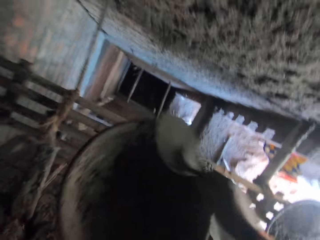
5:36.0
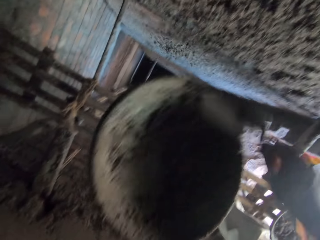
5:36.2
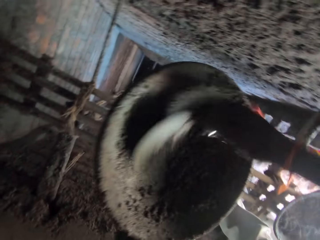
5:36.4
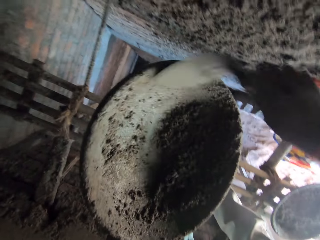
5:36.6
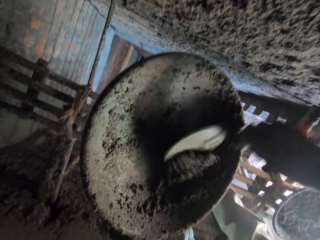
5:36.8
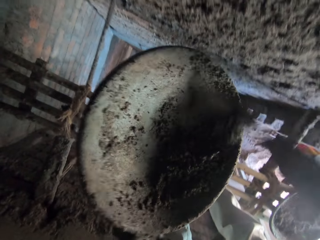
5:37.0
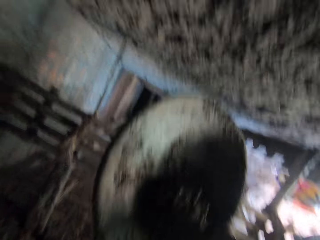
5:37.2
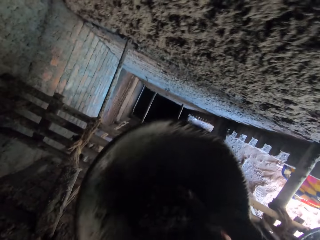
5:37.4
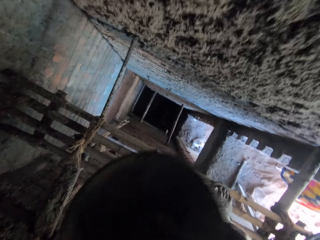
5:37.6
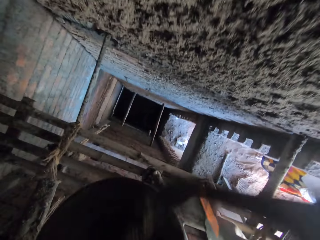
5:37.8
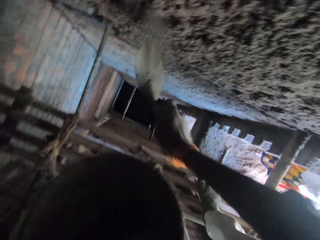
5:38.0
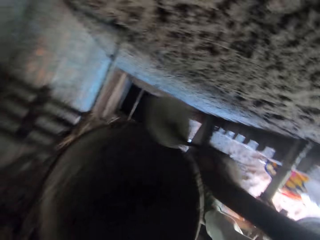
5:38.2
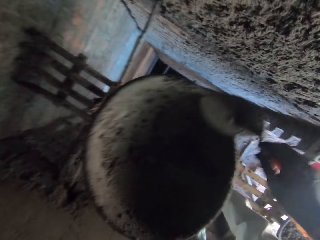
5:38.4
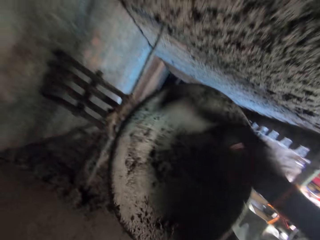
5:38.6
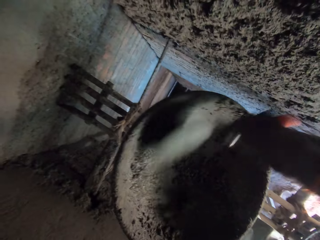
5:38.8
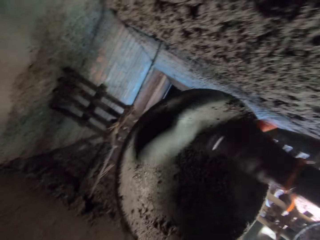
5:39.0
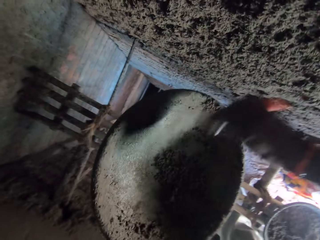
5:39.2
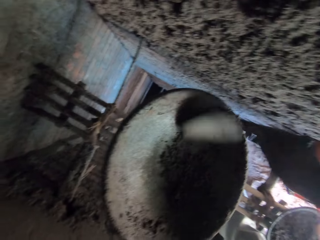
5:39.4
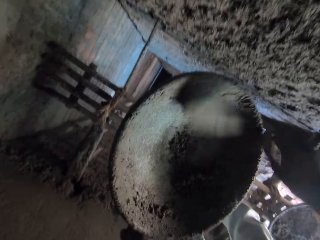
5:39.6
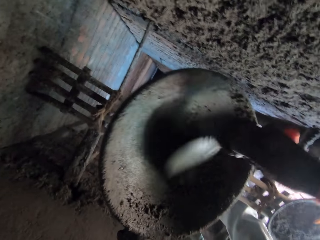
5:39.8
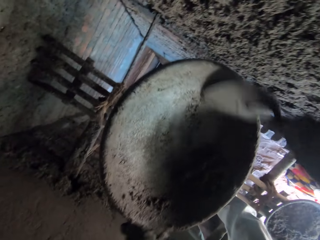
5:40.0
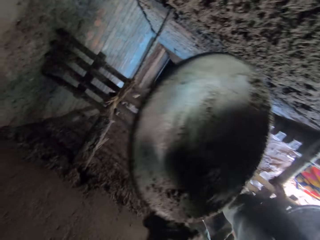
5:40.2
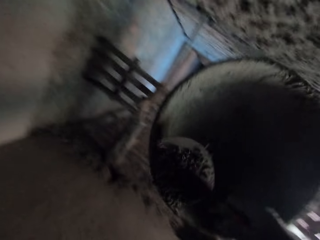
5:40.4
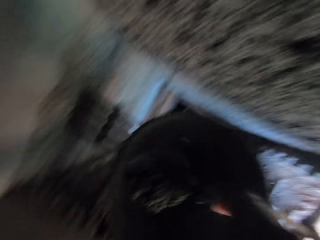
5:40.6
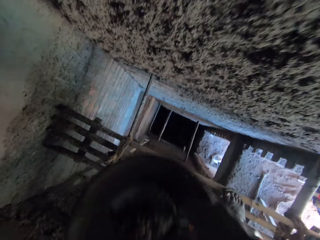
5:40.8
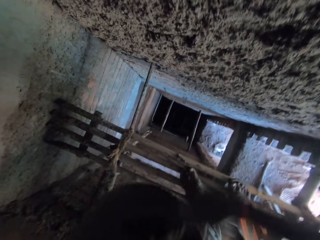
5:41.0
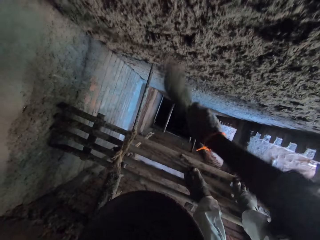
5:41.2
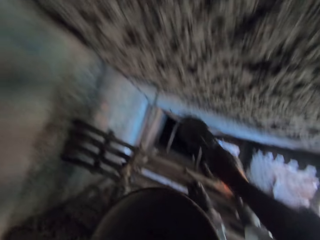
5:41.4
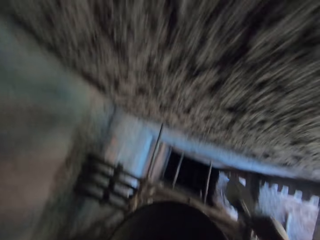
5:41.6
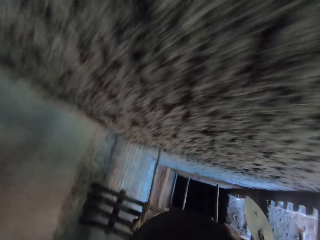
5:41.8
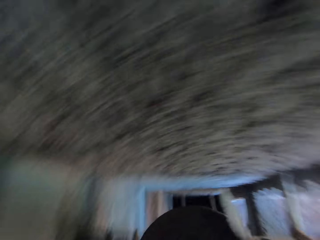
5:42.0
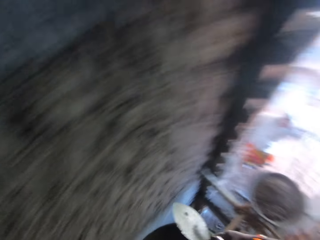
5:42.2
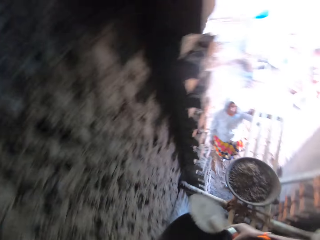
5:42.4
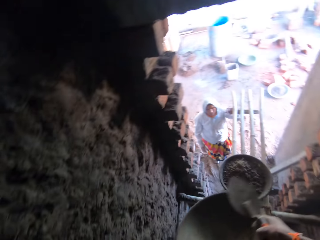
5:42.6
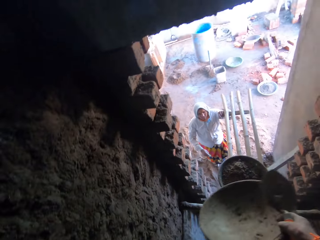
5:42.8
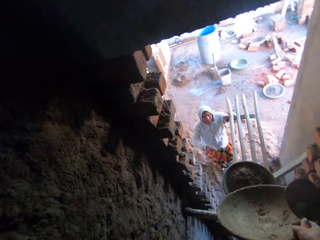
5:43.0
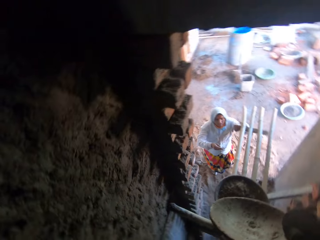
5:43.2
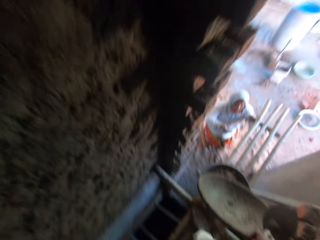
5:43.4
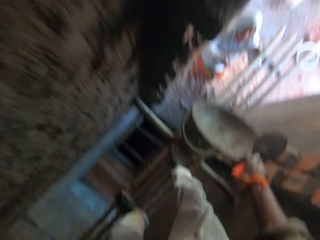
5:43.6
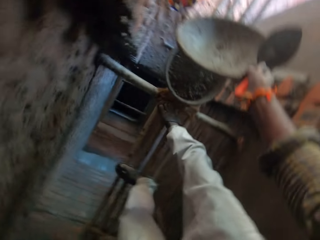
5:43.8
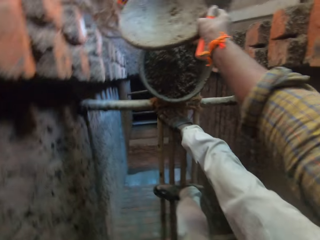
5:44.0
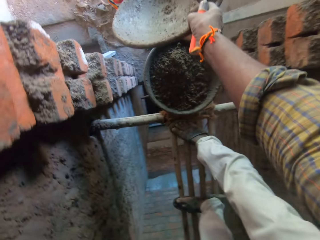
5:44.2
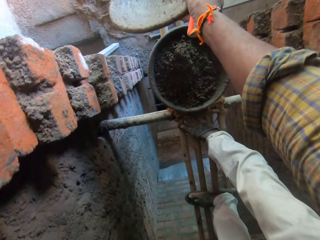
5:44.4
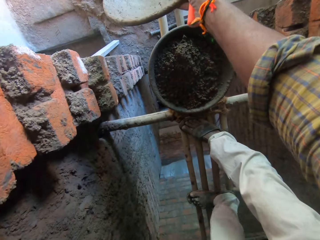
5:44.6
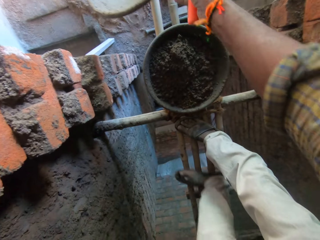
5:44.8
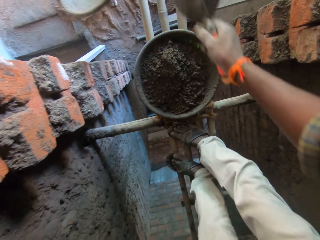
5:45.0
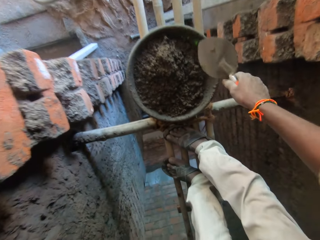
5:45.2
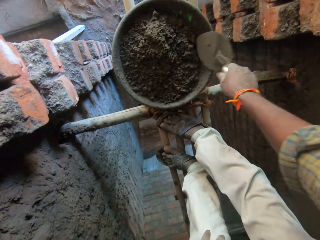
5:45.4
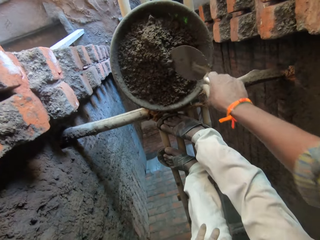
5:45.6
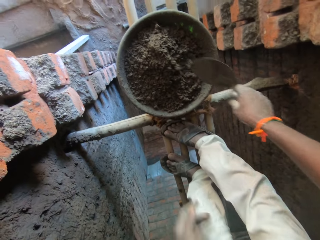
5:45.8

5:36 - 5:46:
The camera wearer throws the mortar on the wall of the building with the hand trowel in his right hand. He gathers some mortar in the head pan in his left hand with the hand trowel in his right hand. He scoops mortar from the head pan in his left hand with the hand trowel in his right hand. He throws the mortar on the wall of the building with the hand trowel in his right hand. He gathers some mortar in the head pan in his left hand with the hand trowel in his right hand. He scoops mortar from the head pan in his left hand with the hand trowel in his right hand. He throws the mortar on the wall of the building with the hand trowel in his right hand. He passes the head pan from his left hand to his right hand. He walks beside the wall. He passes the head pan to the woman with his right hand. He scoops mortar from a head pan on the scaffold with the hand trowel in his right hand.

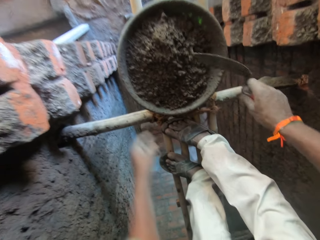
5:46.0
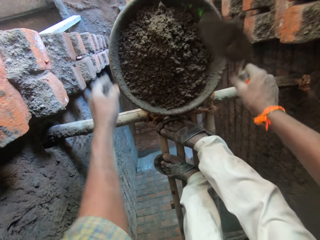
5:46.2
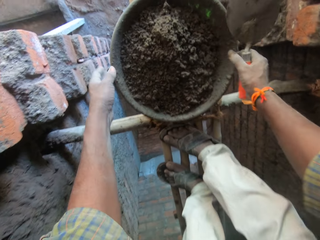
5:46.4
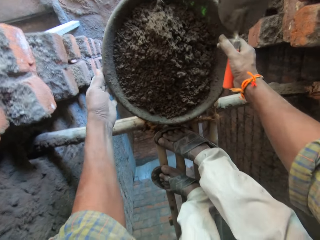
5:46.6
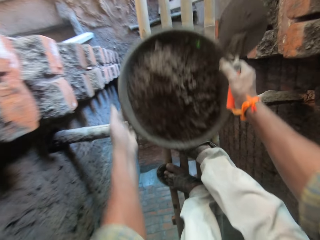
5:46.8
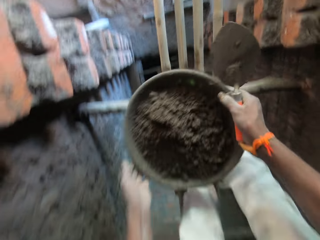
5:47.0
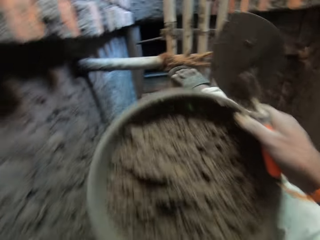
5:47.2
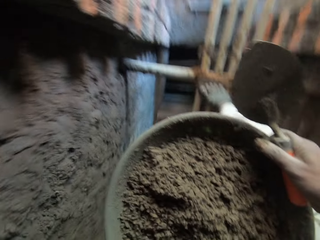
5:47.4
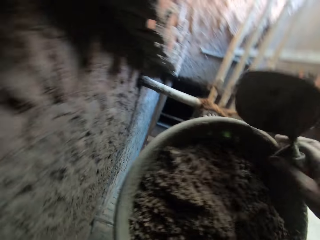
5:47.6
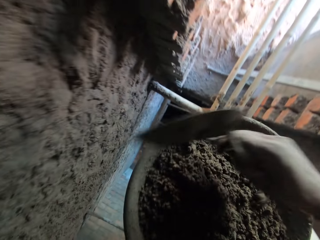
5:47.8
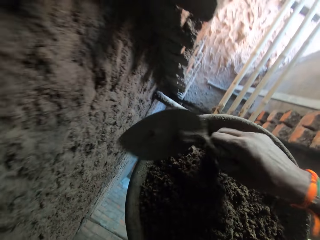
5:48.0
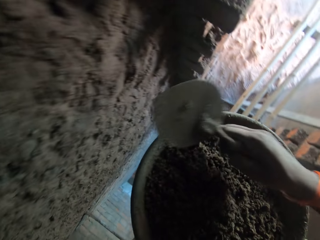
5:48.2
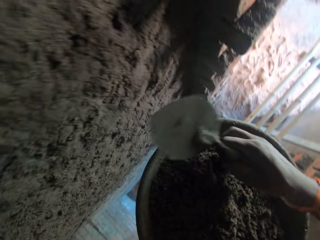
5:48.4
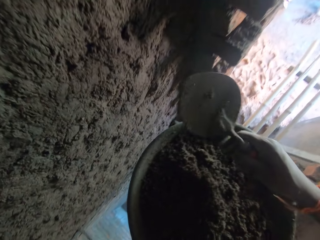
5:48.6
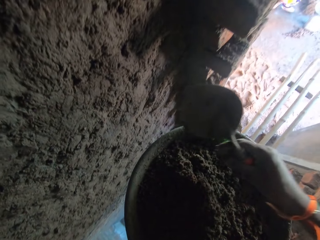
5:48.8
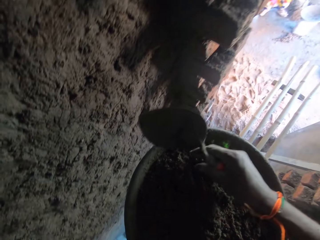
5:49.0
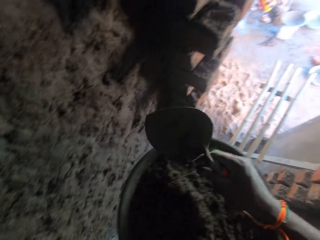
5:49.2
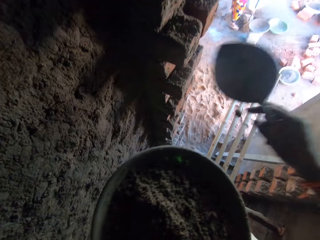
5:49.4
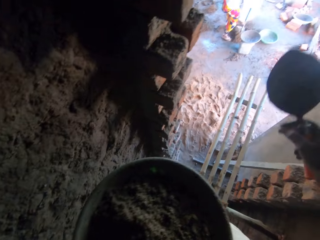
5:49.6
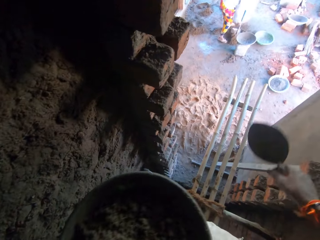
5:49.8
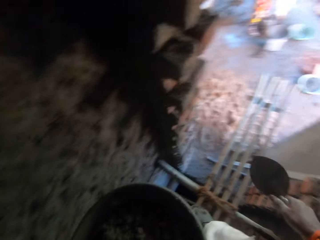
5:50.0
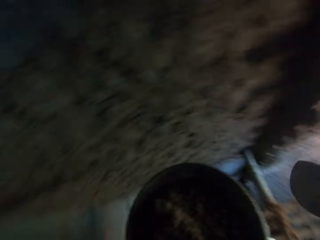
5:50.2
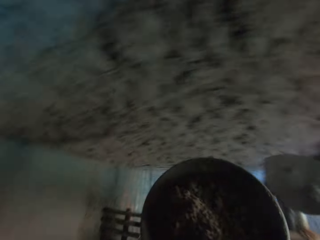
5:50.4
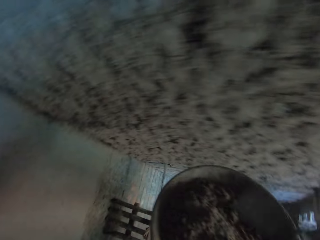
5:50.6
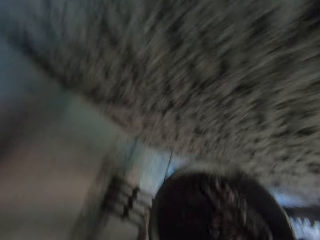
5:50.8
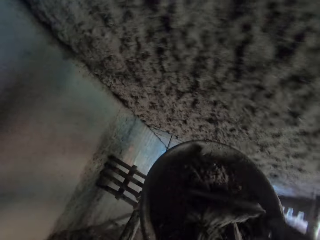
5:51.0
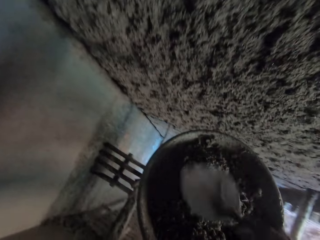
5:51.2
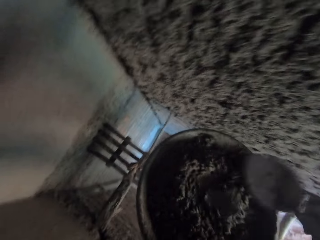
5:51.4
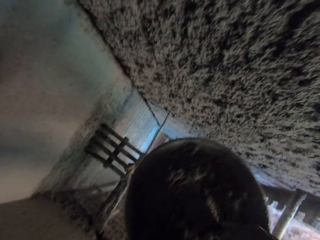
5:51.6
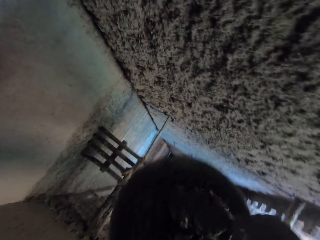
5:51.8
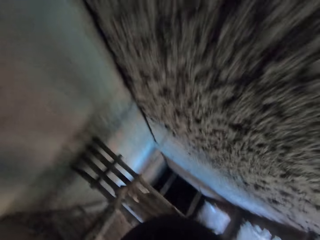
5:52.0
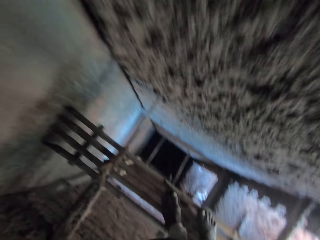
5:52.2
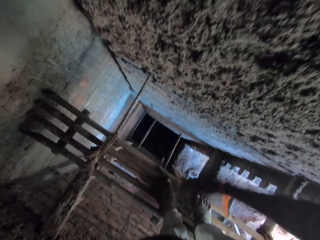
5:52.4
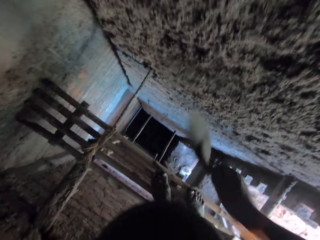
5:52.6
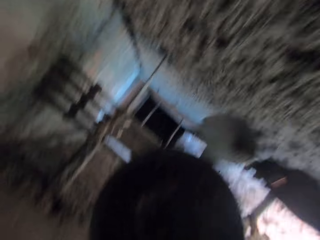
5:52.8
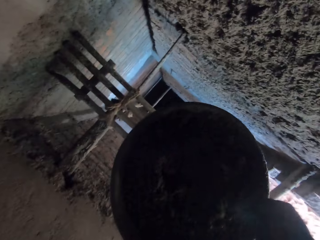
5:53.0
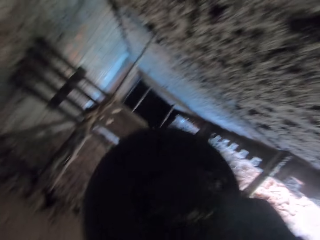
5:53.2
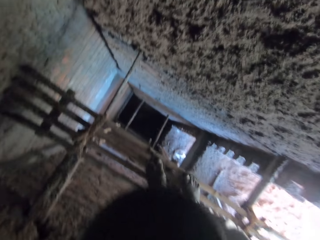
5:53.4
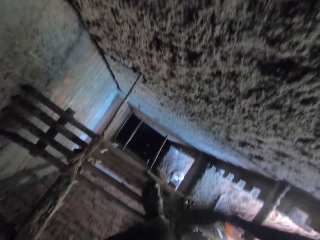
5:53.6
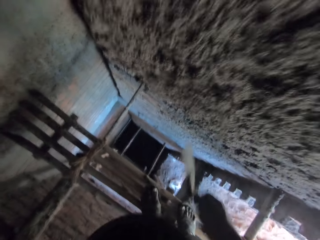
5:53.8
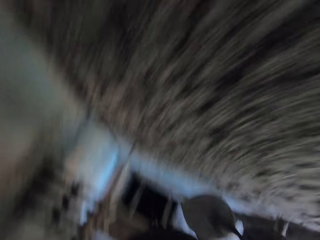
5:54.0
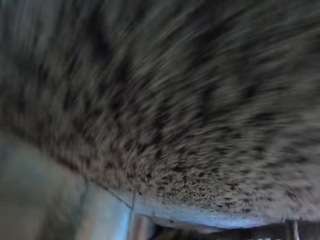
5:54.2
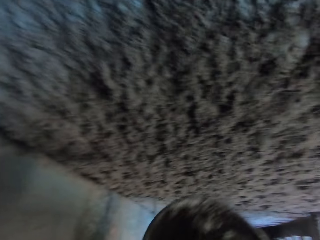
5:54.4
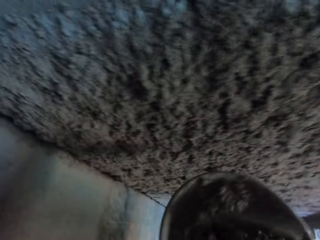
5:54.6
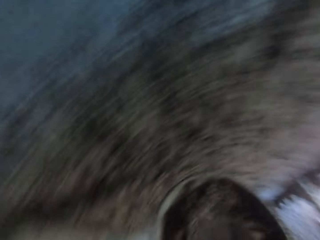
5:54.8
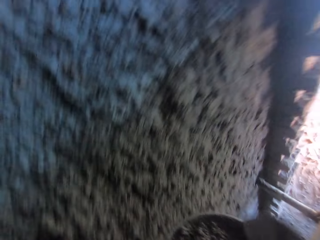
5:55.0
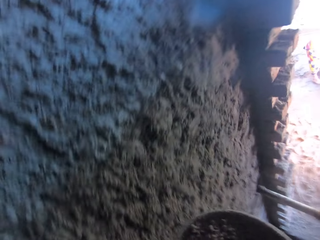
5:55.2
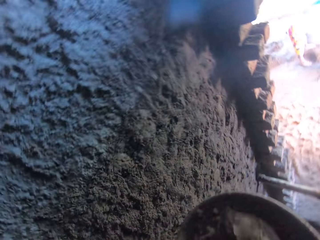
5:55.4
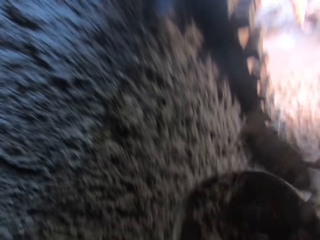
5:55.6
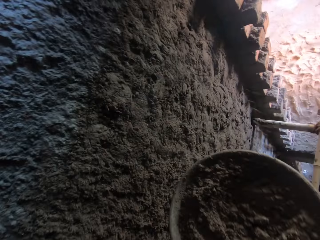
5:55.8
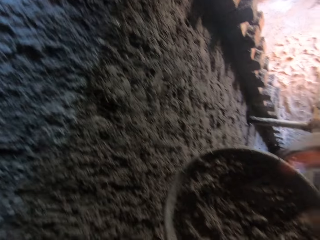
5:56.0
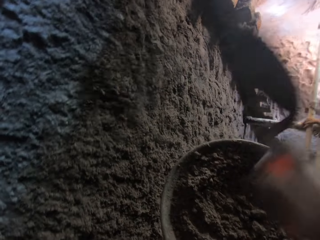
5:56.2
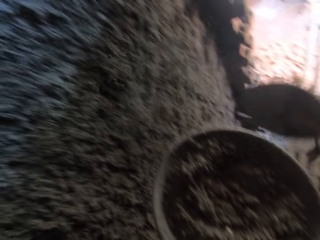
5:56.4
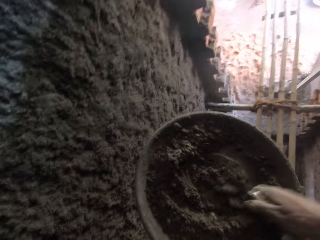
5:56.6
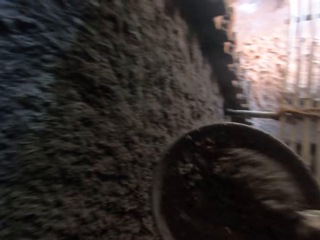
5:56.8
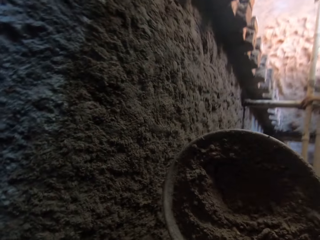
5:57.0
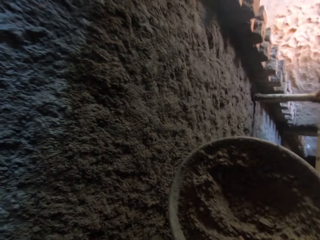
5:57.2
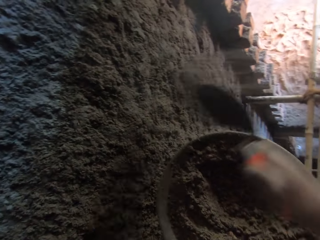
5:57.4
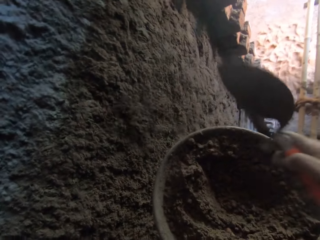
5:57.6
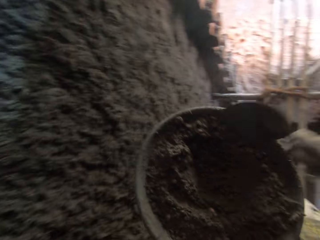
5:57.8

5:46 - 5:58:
The camera wearer picks up the head pan from the scaffold with both hands. He holds the head pan in his left hand. He touches a stone in the mortar in the head pan in his left hand with his right hand. He picks the stone from the mortar in the head pan in his left hand with his right hand. He throws the stone on the floor with his right hand. He scoops mortar from the head pan in his left hand with the hand trowel in his right hand. He mixes the concrete with the trowel. He pours the mortar from the hand trowel into the head pan in his left hand with his right hand. He scoops mortar from the head pan in his left hand with the hand trowel in his right hand. He throws the mortar on the wall of the building with the hand trowel in his right hand. He scoops mortar from the head pan in his left hand with the hand trowel in his right hand. He throws the mortar on the wall of the building with the hand trowel in his right hand. He mixes the mortar in the head pan in his left hand with the hand trowel in his right hand. He scoops mortar from the head pan in his left hand with the hand trowel in his right hand. He throws the mortar on the wall of the building with the hand trowel in his right hand. He scoops mortar from the head pan in his left hand with the hand trowel in his right hand. He throws the mortar on the wall of the building with the hand trowel in his right hand.
